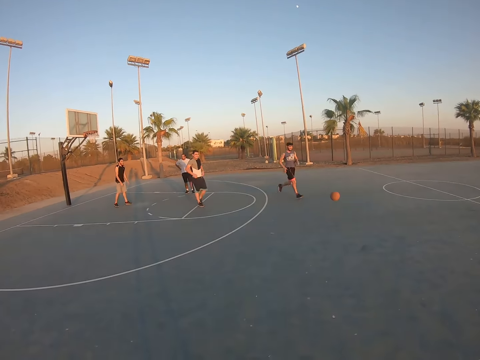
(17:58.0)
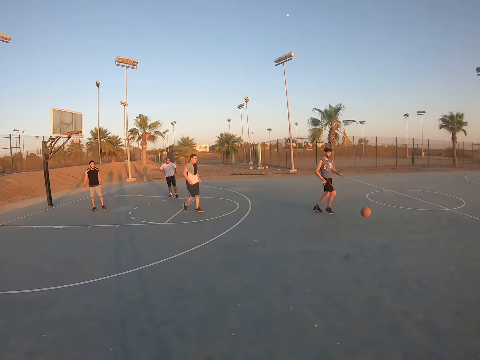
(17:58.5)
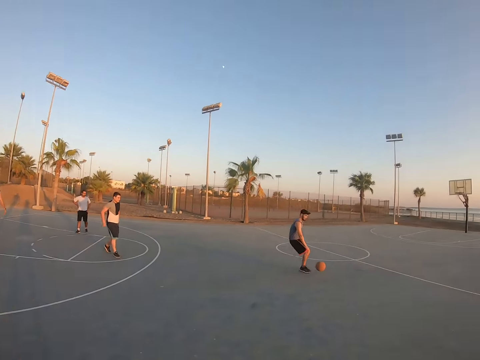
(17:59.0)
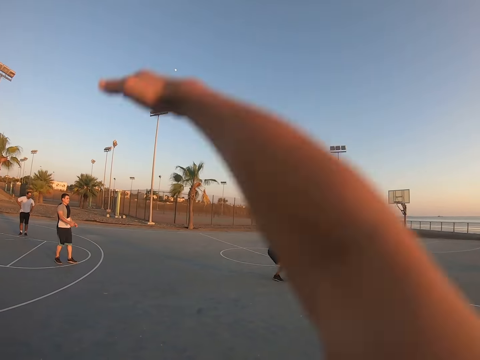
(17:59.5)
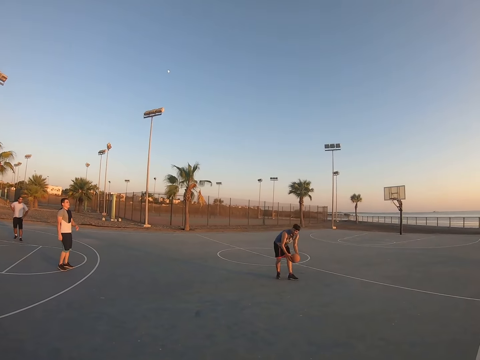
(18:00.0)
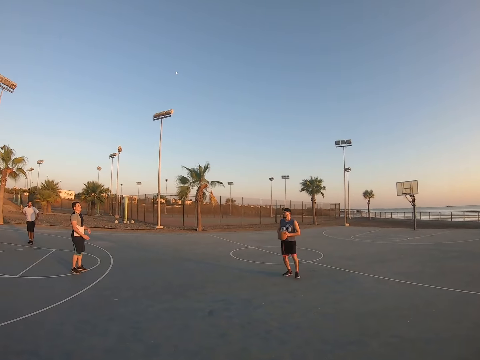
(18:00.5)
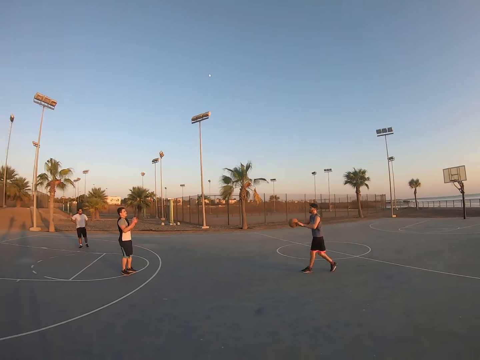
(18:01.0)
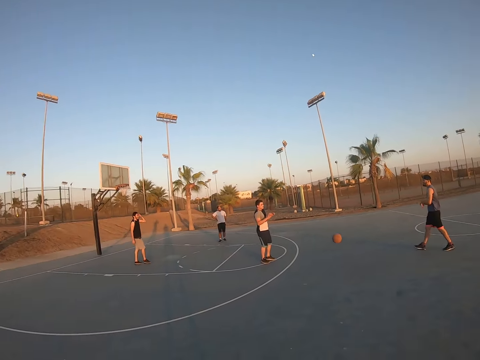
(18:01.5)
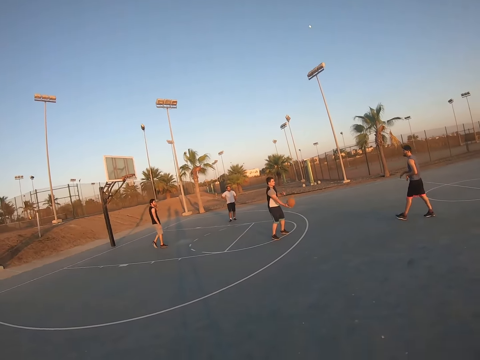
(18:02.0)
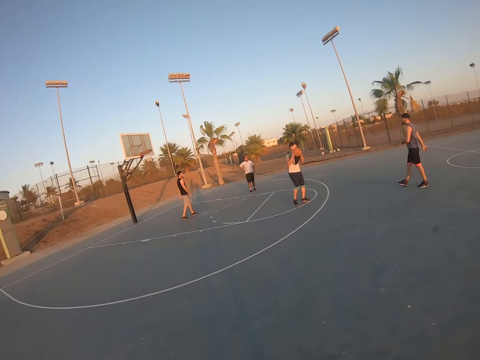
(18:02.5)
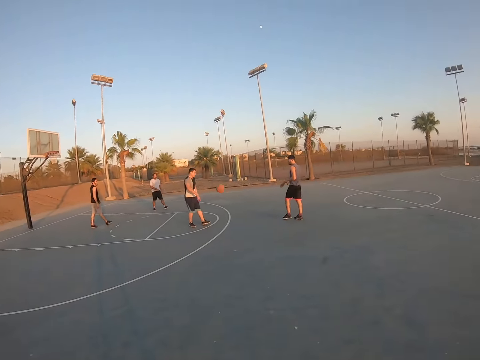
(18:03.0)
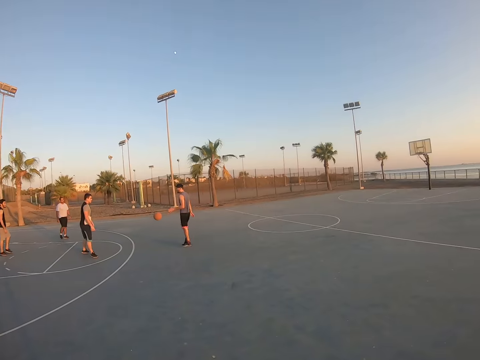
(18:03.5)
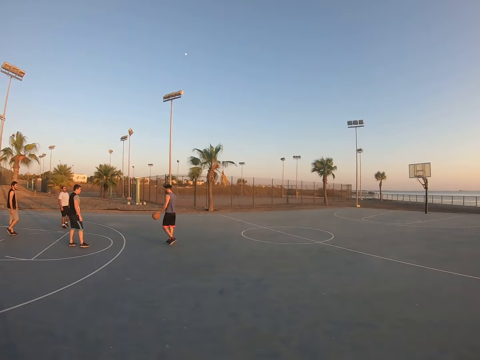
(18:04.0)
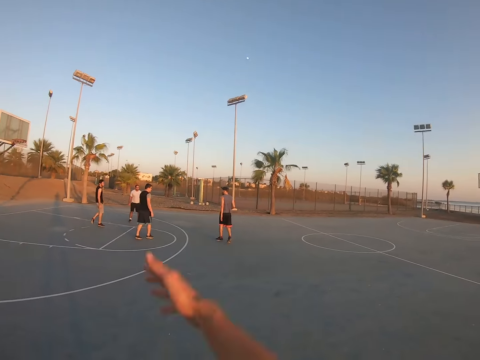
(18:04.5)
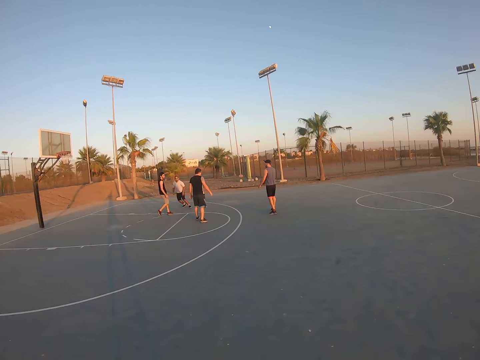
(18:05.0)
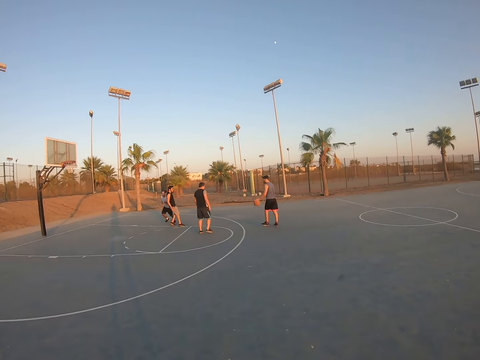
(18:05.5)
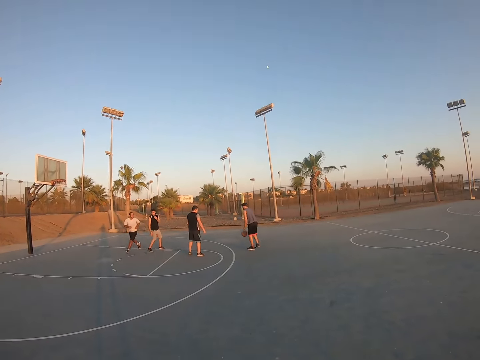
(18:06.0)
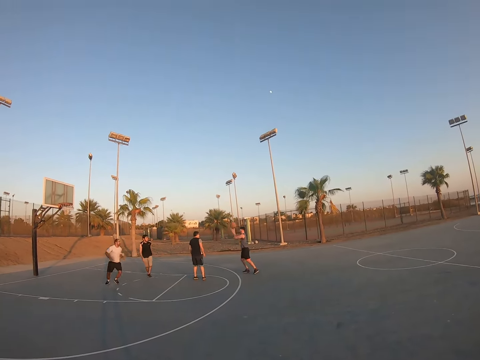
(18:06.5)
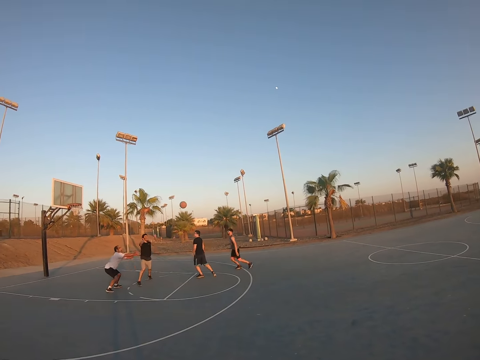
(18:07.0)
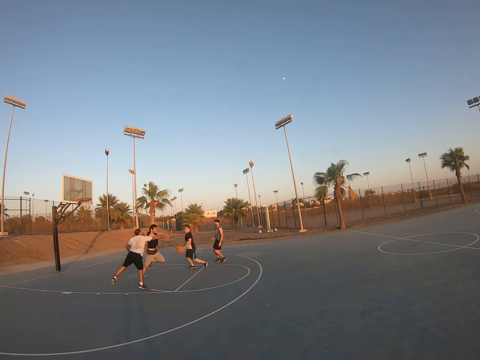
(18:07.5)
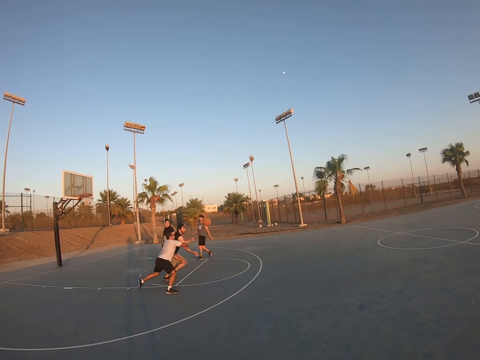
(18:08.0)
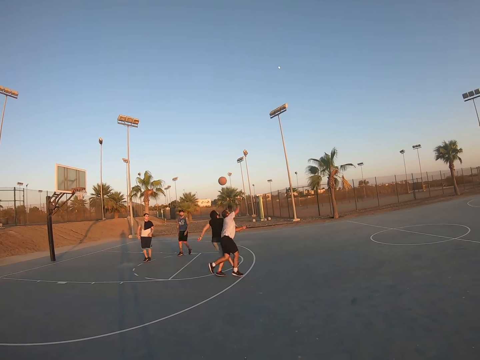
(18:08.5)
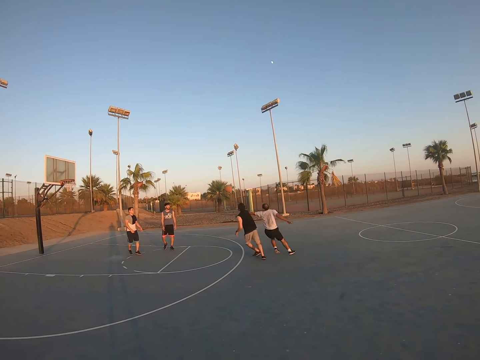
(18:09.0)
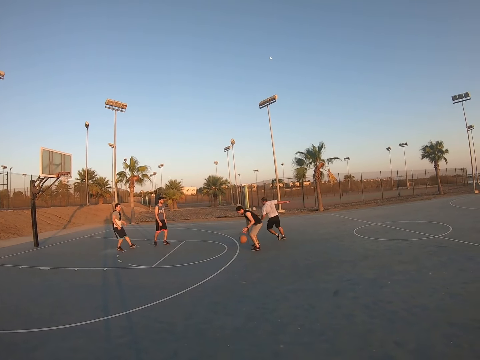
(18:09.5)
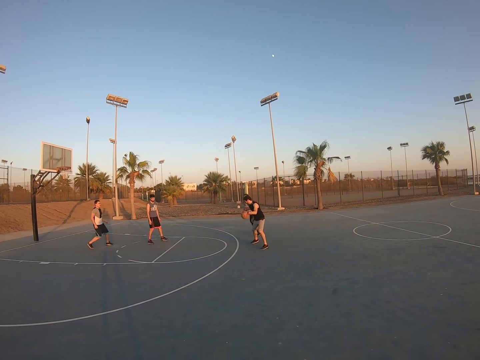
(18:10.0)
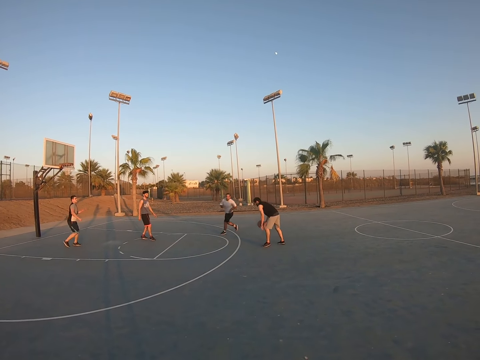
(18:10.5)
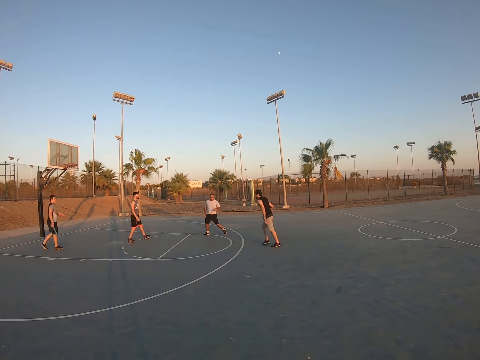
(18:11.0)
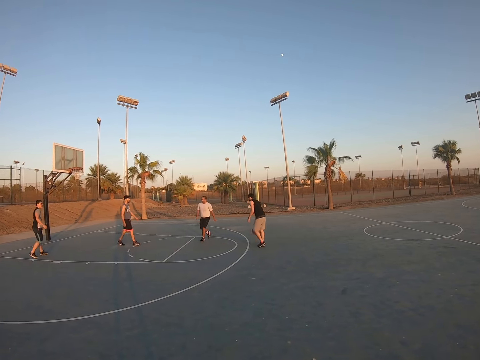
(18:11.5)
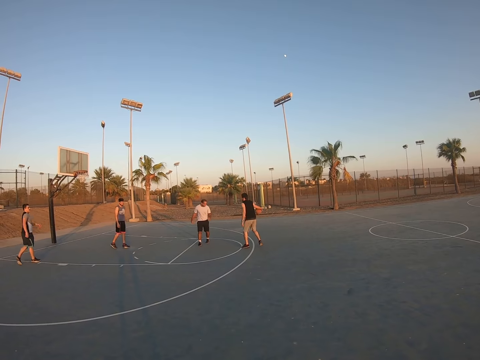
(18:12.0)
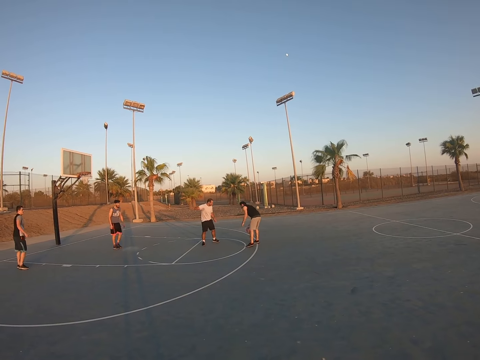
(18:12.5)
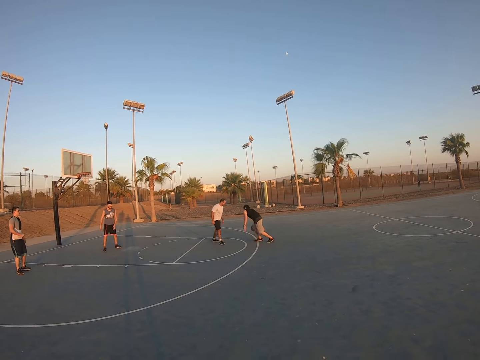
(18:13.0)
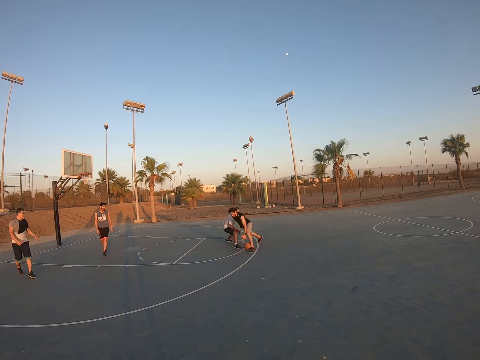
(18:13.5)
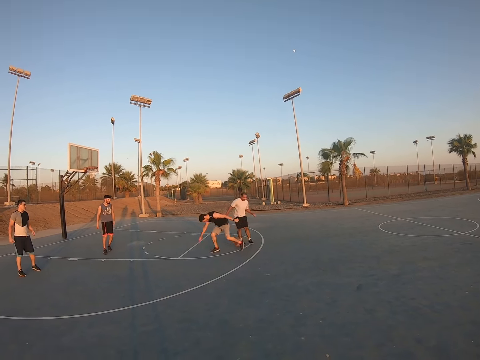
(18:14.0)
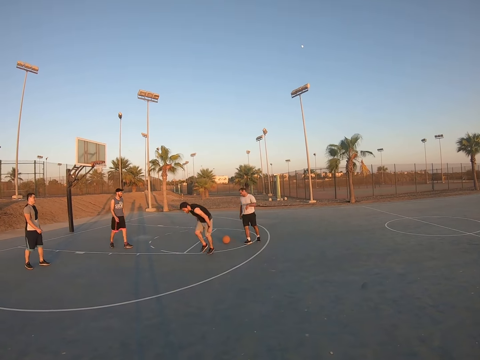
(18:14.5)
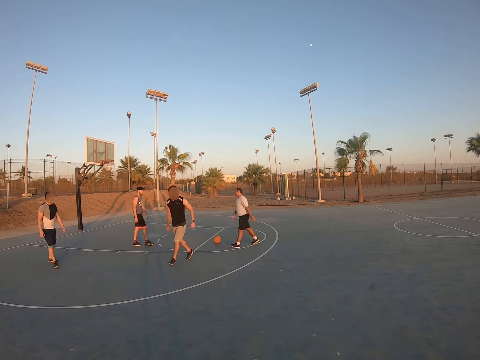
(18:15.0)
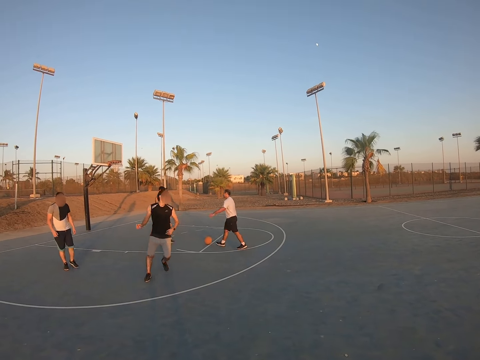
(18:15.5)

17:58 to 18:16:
The camera wearer raises his hands. A man picks up the ball from the ground and throws the ball to another man. The other man catches the ball and throws the ball to the first man. The first man bounces the ball and throws the ball to a third man. The camera wearer does exercise. The third man catches the ball and bounces the ball.

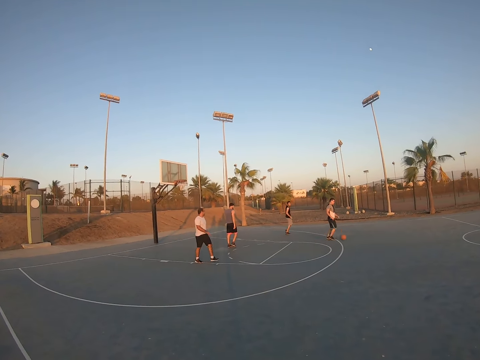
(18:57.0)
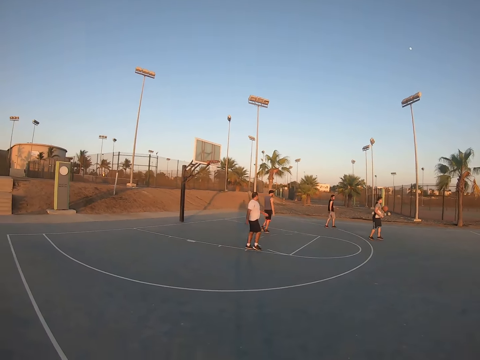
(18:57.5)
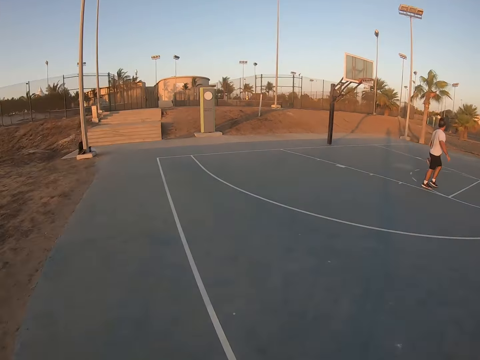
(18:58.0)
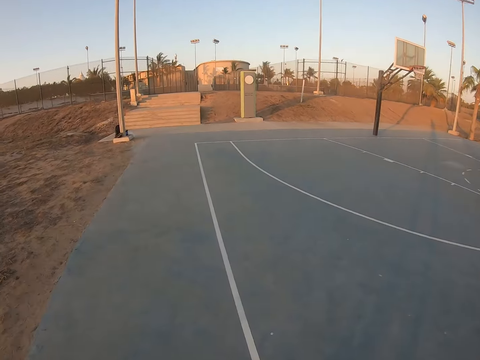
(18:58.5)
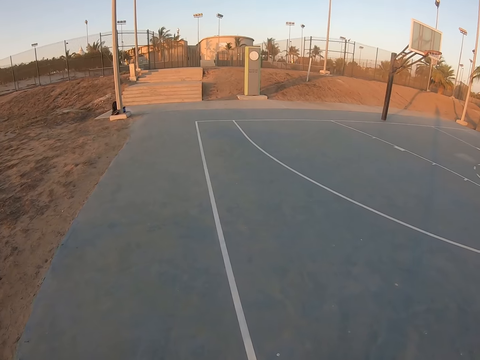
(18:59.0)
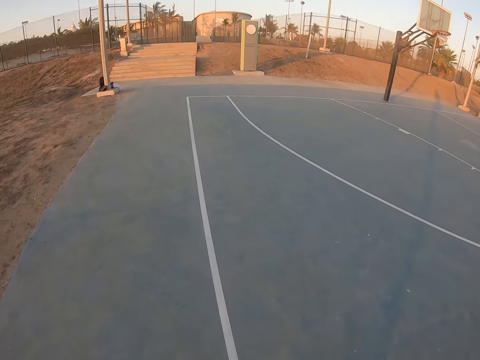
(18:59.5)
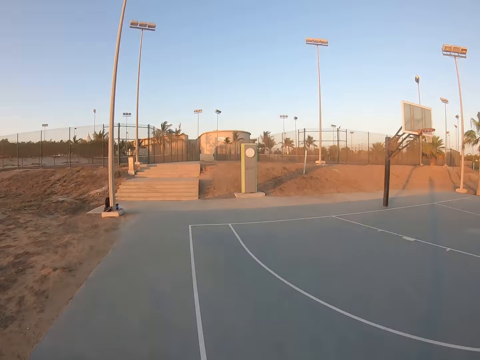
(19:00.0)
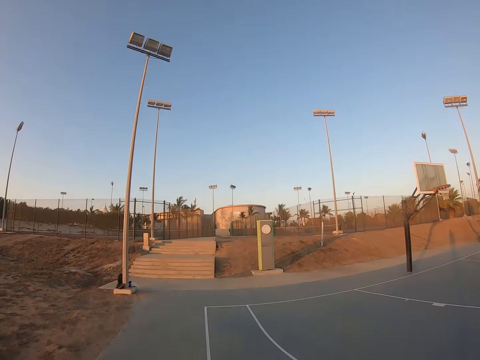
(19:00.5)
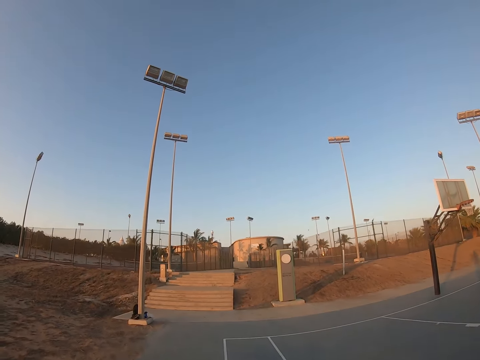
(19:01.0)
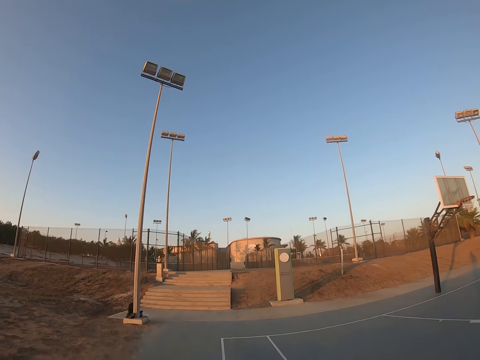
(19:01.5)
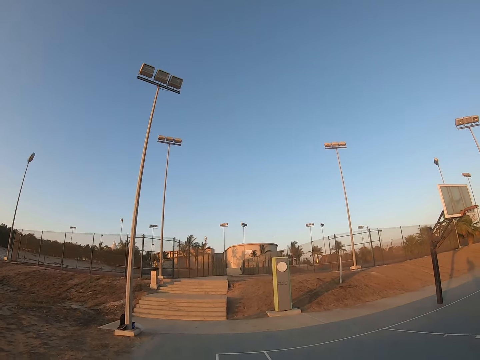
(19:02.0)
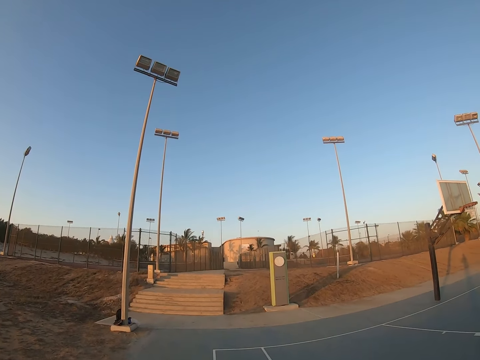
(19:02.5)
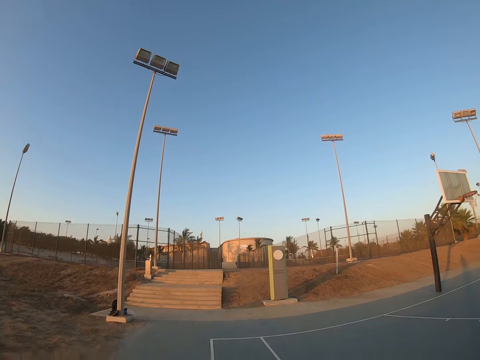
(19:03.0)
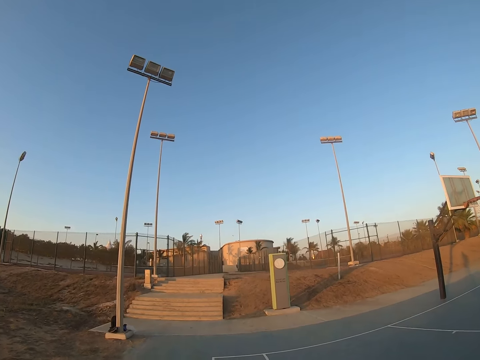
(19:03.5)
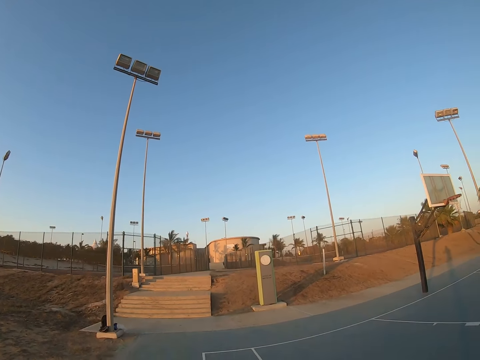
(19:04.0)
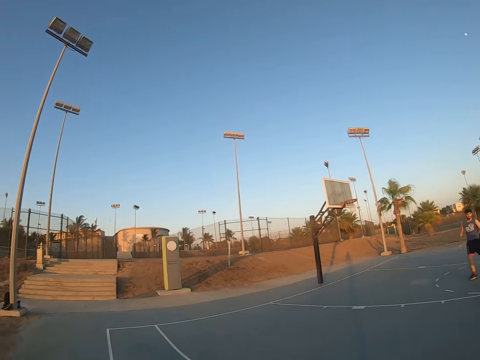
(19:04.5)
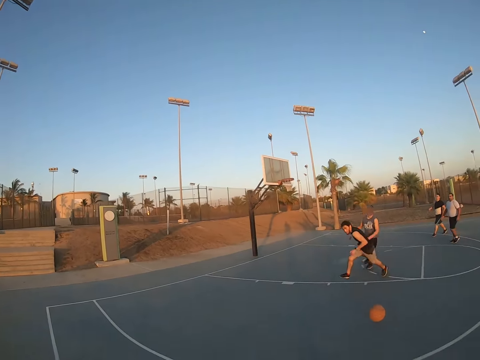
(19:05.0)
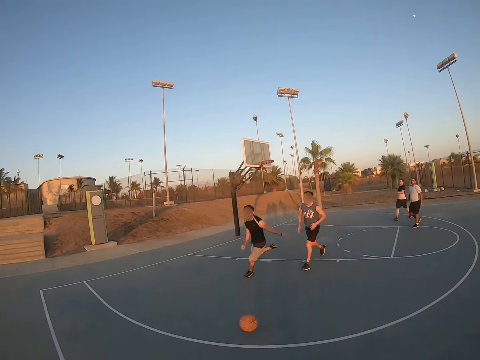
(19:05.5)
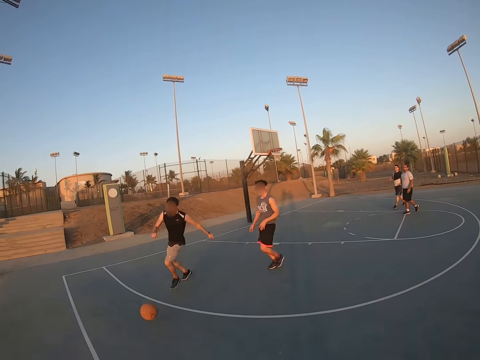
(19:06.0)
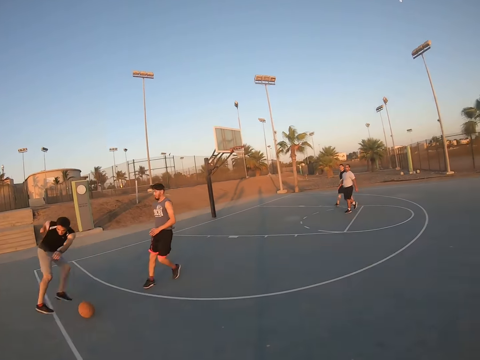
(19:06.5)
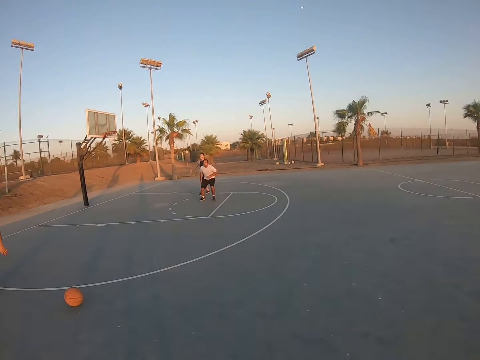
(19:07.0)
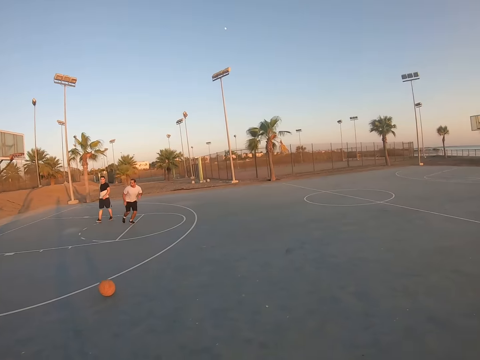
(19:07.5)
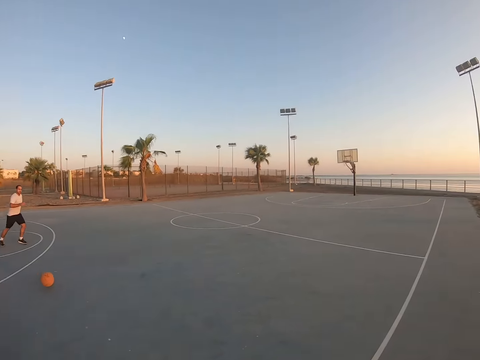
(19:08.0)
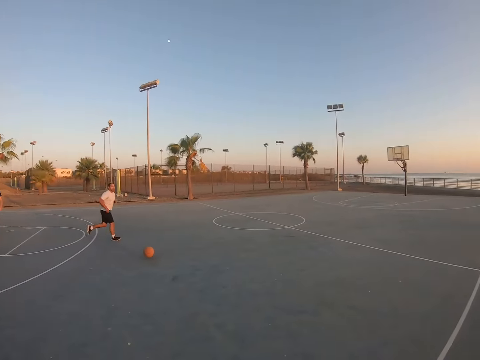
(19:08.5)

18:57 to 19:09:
The camera wearer exercises. They walk around and look around. A man plays basketball with three other men. The camera wearer looks at the people playing basketball.
